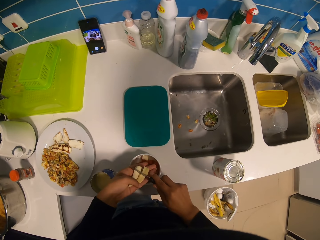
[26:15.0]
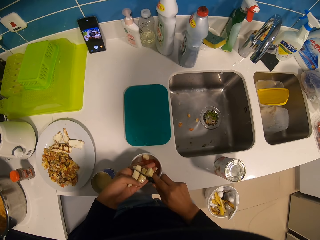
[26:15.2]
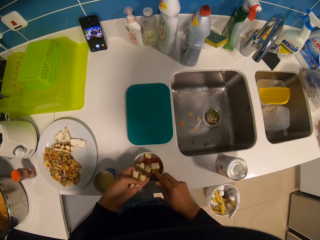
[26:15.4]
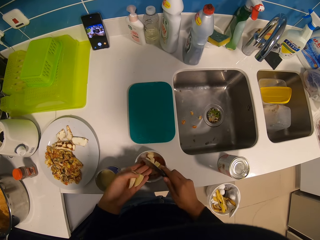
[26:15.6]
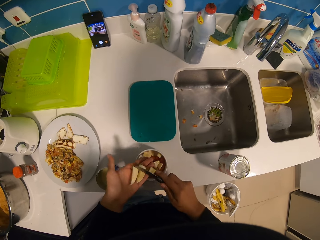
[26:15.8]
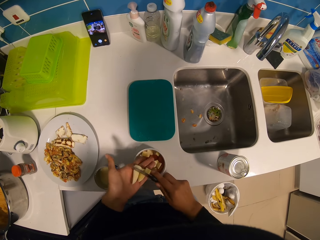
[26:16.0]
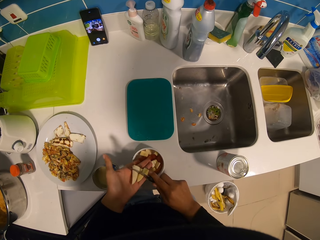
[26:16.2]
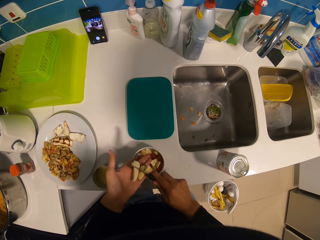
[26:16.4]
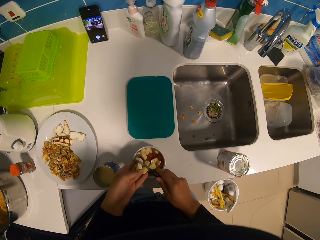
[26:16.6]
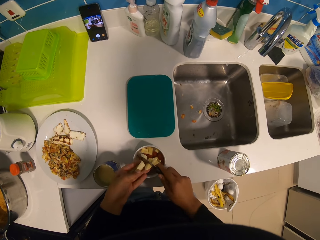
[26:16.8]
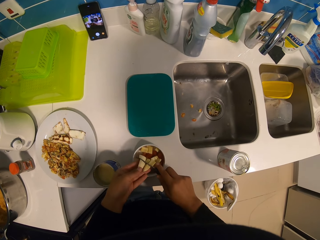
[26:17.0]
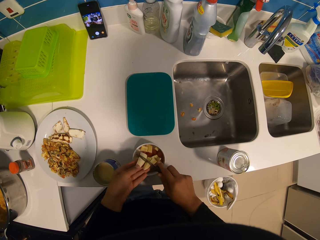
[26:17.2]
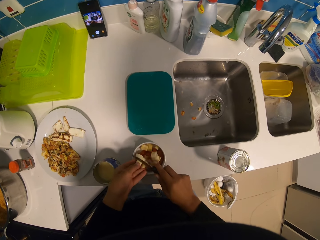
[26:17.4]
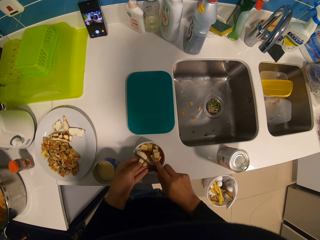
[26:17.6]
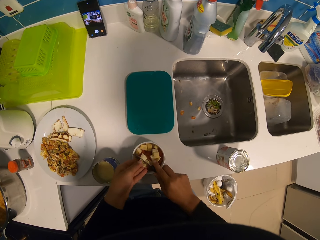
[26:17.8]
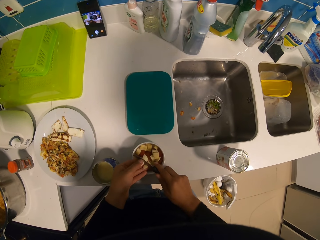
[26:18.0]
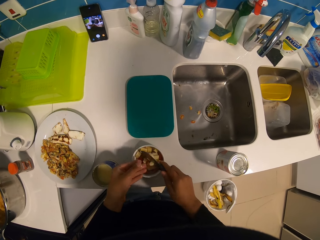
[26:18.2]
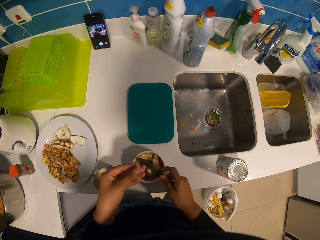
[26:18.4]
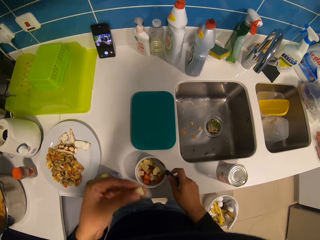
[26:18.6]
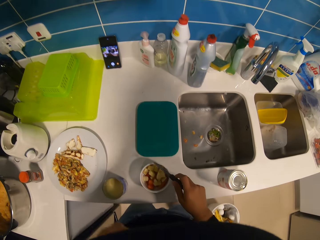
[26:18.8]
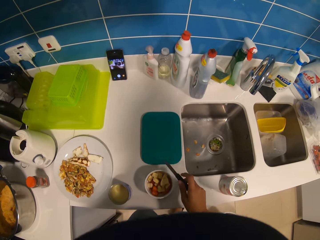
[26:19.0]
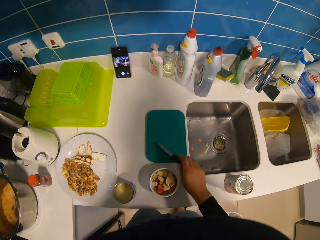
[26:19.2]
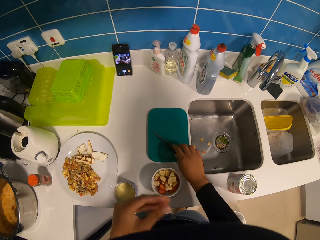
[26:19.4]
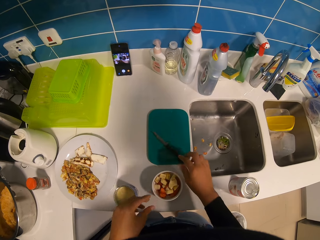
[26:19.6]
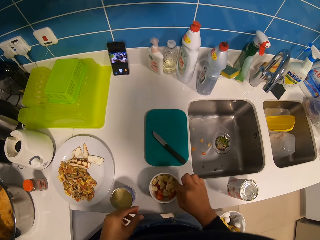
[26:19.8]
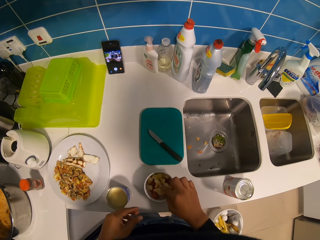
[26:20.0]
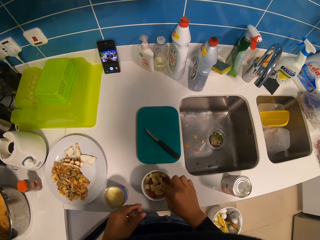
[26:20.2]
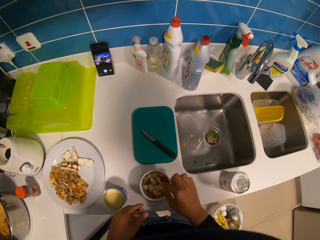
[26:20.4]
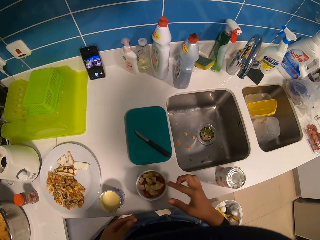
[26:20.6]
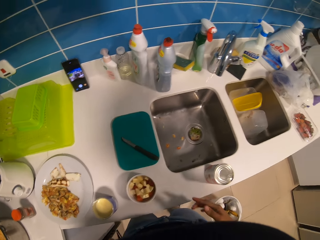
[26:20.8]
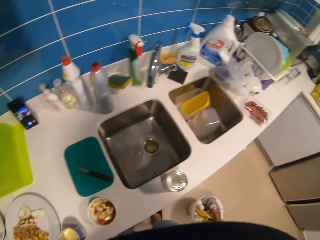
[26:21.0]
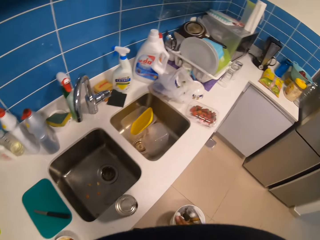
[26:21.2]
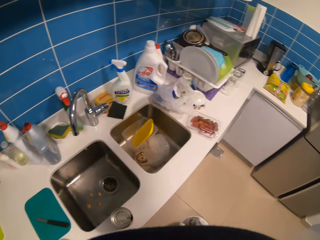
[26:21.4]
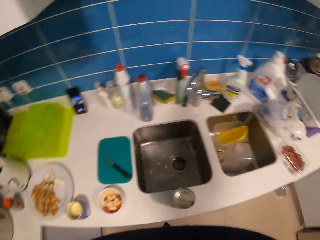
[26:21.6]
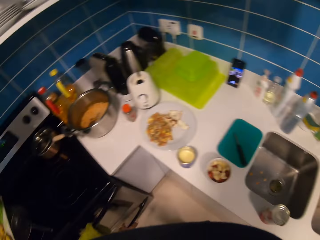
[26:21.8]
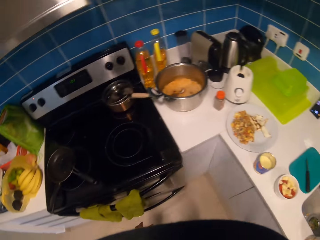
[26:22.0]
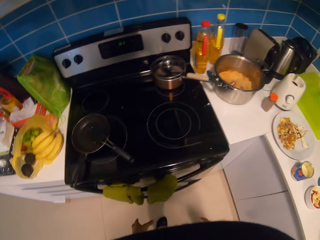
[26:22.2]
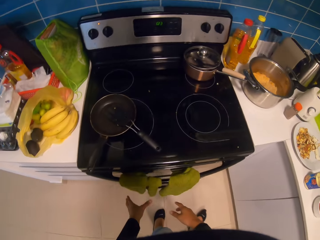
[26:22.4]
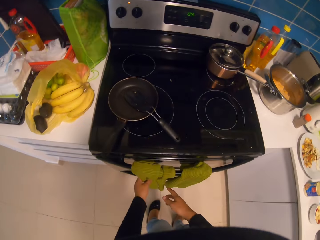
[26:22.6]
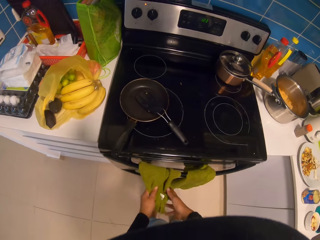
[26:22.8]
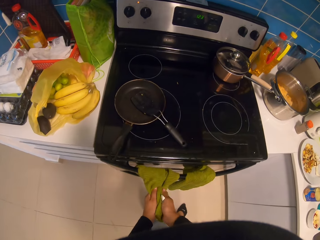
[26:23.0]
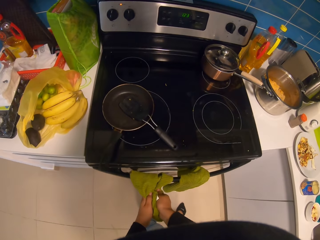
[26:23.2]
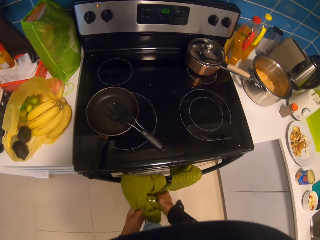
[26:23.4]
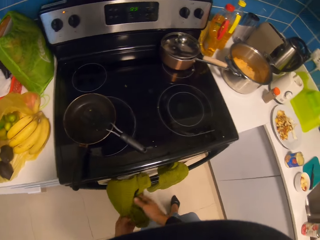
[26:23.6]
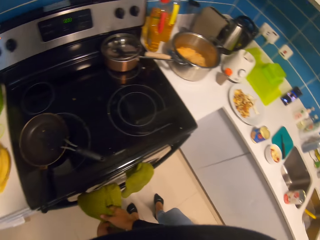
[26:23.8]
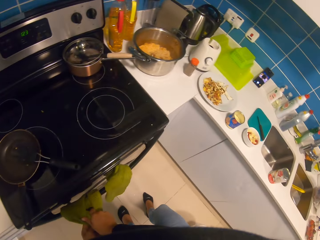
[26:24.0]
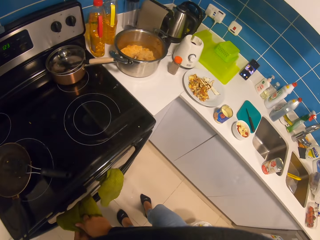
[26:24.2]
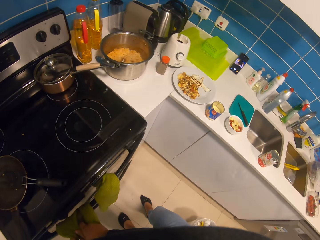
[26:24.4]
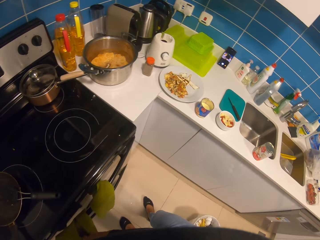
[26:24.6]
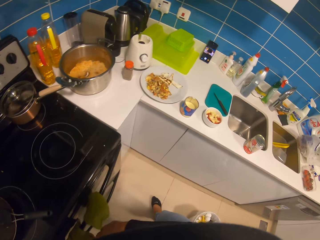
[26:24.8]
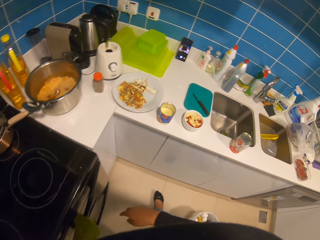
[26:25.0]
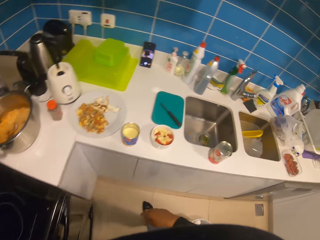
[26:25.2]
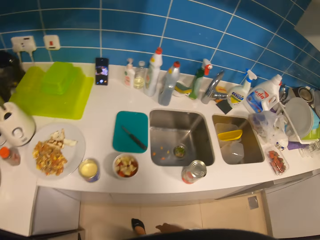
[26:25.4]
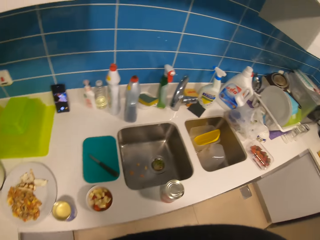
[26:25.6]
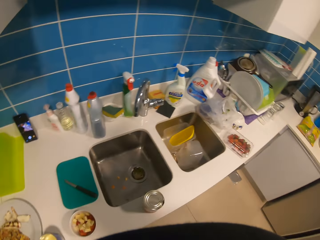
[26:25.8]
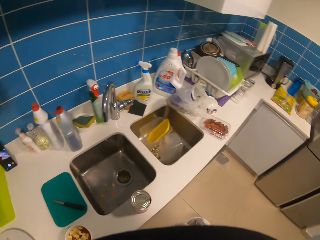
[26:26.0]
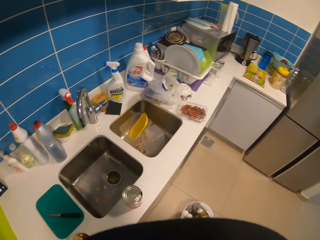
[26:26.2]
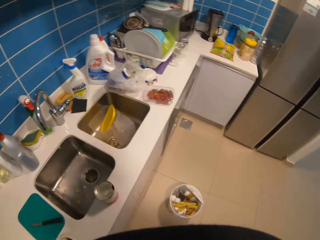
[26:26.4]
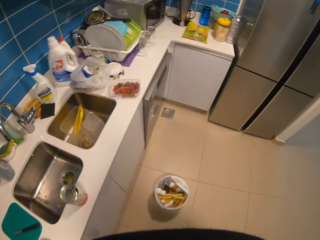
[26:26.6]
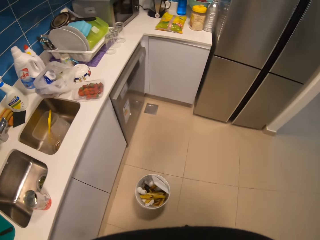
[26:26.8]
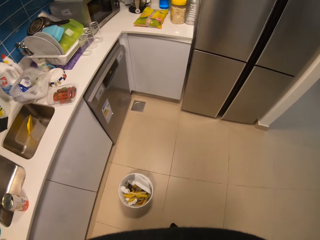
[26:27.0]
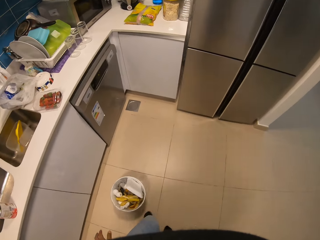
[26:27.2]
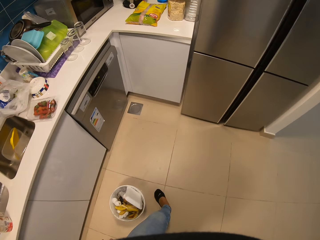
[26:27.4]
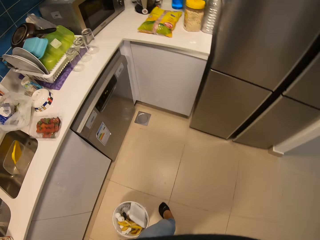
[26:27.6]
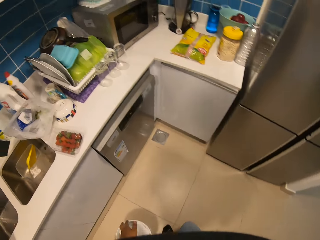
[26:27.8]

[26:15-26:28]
The camera wearer eats the banana. They place the knife on the chopping board. They touch the banana in the bowl. They align the bananas in the saucer. They move in the kitchen. They wipe their hands on a towel. They move in the kitchen.

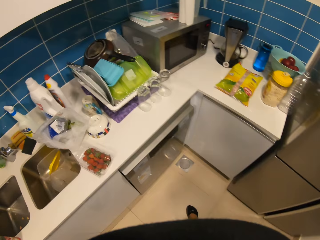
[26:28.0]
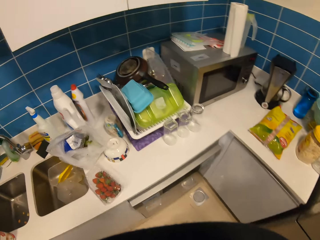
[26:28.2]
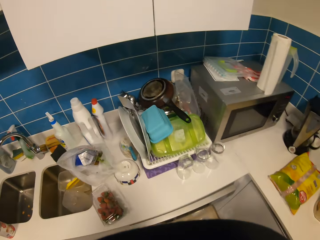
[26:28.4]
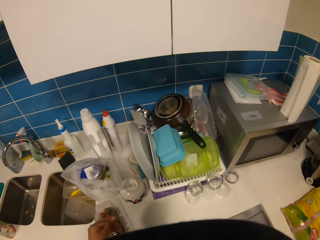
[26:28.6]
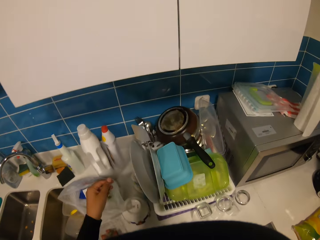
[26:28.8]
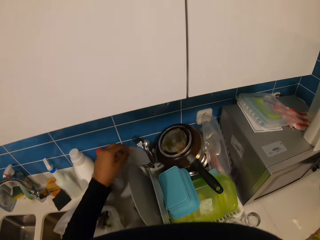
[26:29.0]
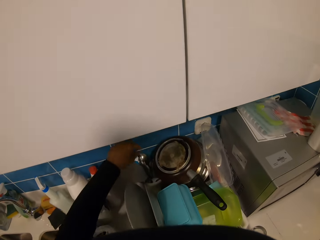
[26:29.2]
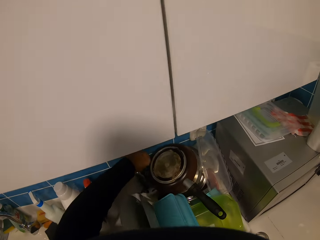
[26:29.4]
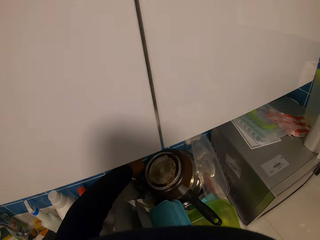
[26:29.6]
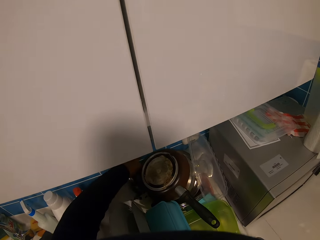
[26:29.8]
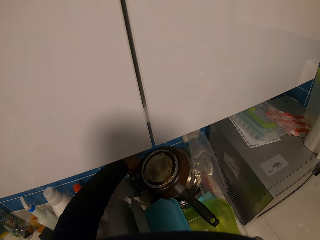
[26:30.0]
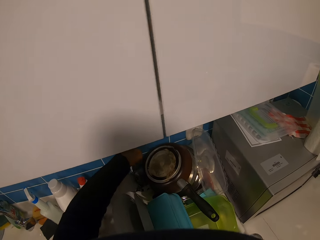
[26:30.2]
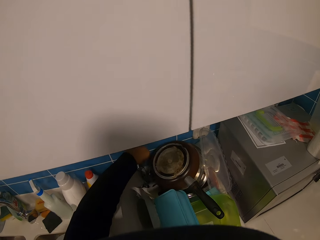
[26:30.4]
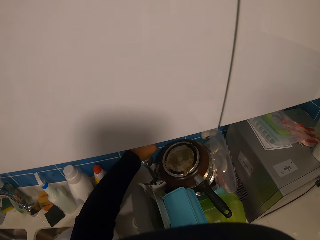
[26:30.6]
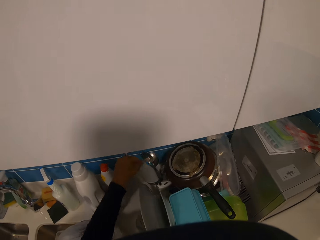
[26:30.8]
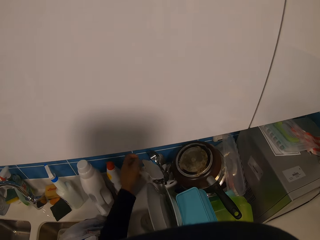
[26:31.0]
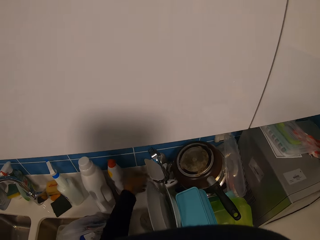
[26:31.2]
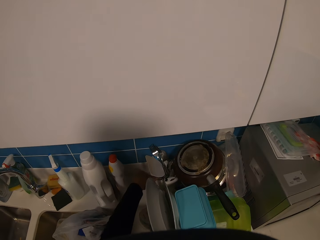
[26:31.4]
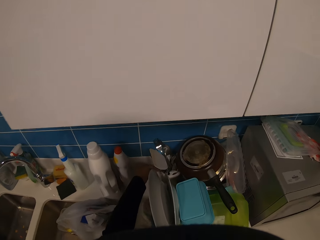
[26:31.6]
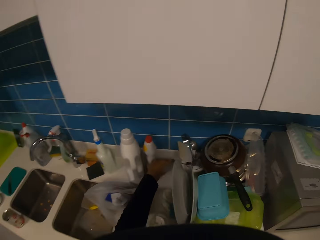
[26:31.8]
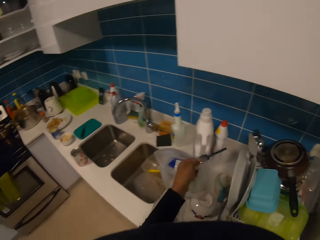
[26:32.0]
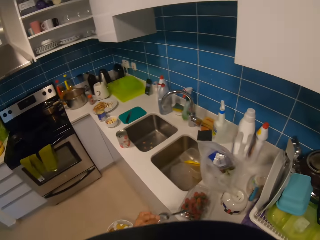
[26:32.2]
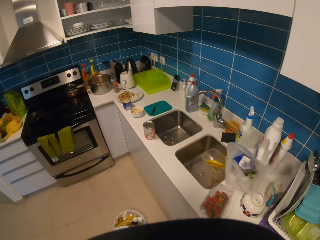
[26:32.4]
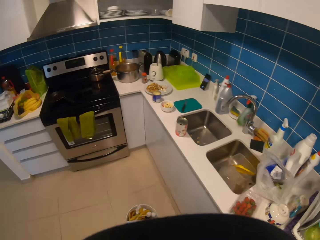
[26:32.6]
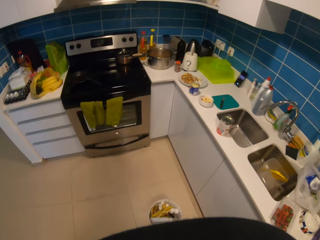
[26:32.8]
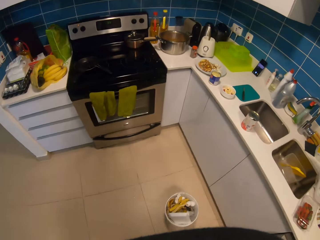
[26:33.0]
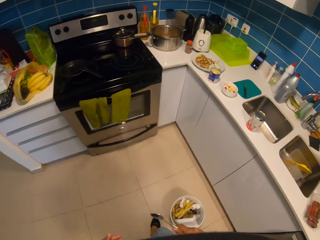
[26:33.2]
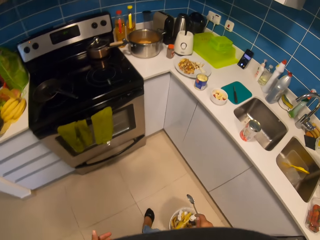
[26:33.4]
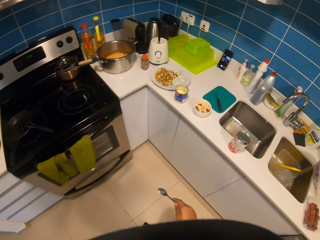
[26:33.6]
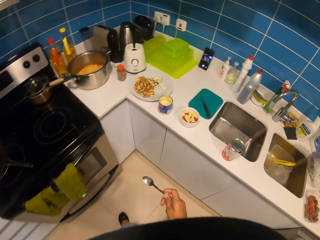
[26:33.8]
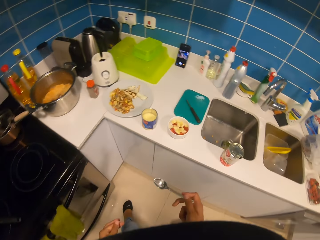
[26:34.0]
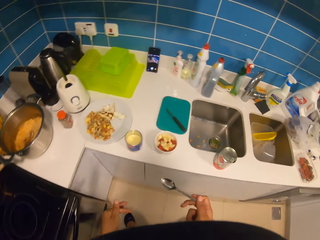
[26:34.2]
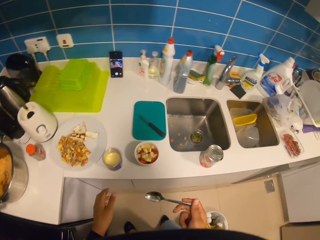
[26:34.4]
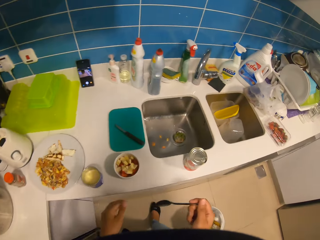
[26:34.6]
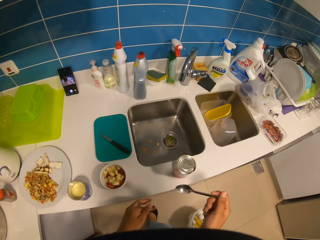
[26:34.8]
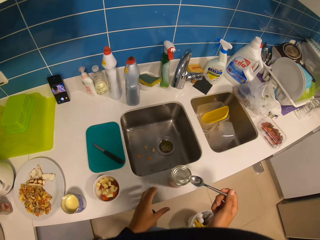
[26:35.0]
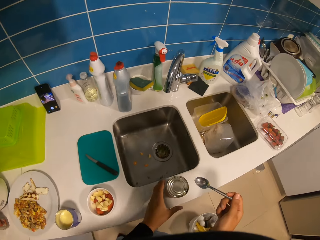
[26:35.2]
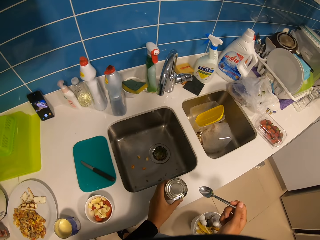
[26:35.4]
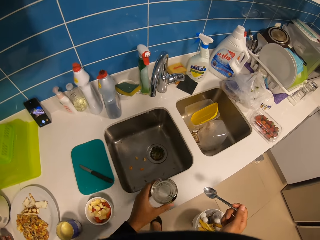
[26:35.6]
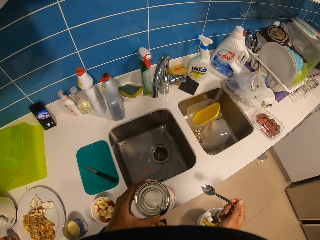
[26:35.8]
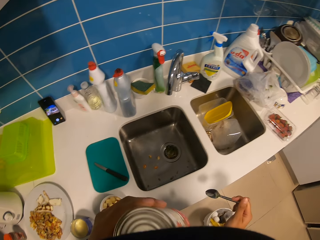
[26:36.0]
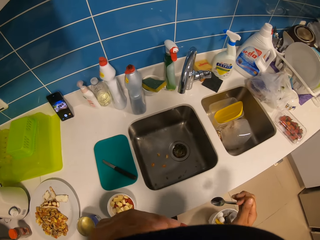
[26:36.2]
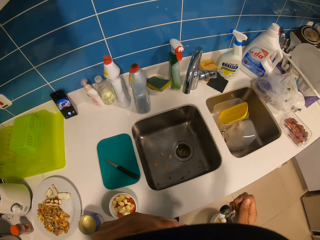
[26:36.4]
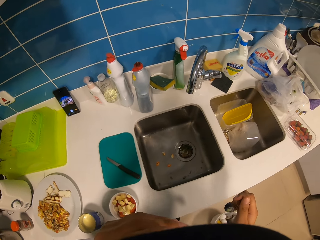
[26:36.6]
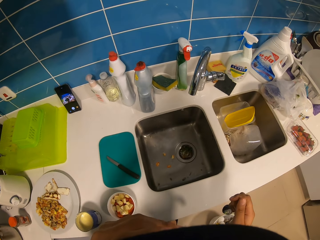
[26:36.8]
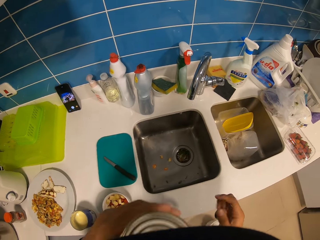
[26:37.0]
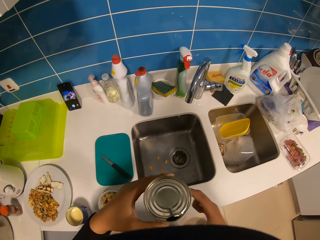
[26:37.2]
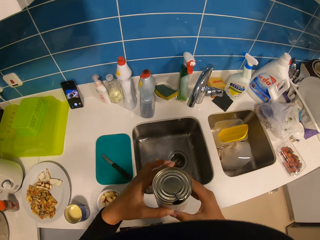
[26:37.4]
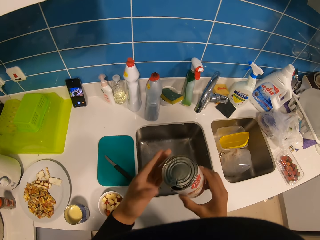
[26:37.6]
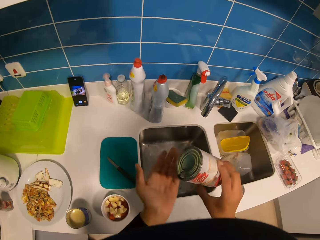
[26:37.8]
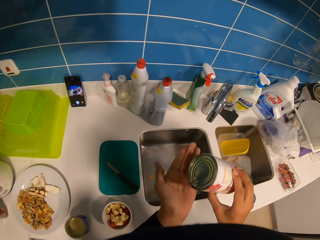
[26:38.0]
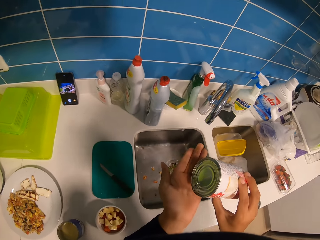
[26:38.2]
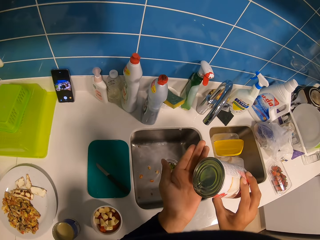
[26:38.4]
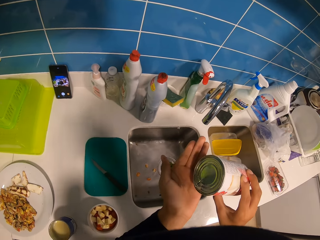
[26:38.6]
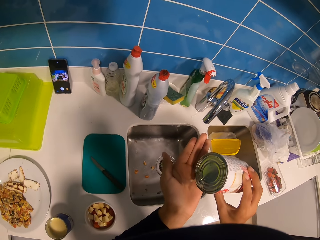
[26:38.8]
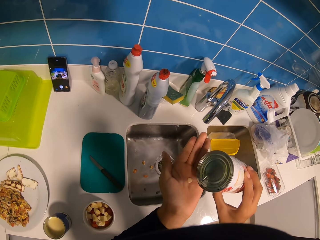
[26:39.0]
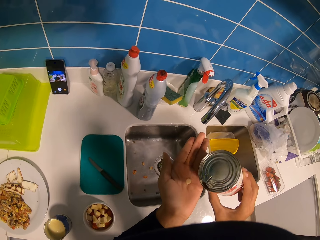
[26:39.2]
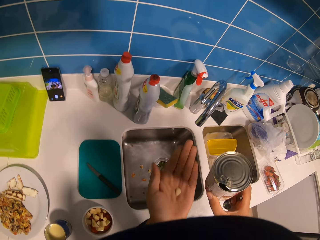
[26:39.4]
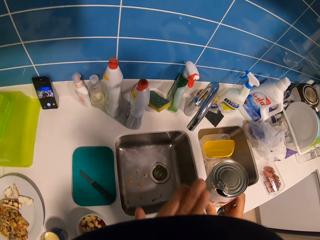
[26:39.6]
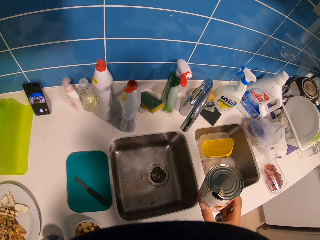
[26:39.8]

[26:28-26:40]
The camera wearer picks up the spoon. They move in the kitchen. They hold the can. They smell in the tin of honey. They pour honey on their hand.
